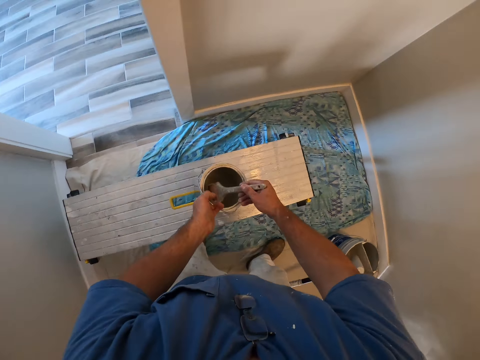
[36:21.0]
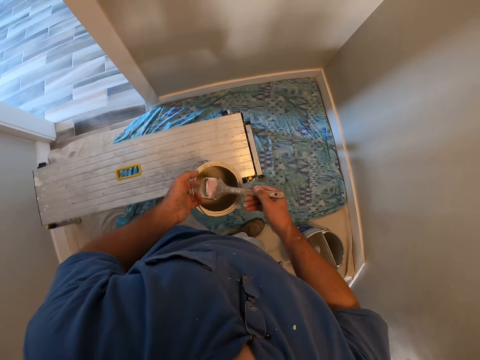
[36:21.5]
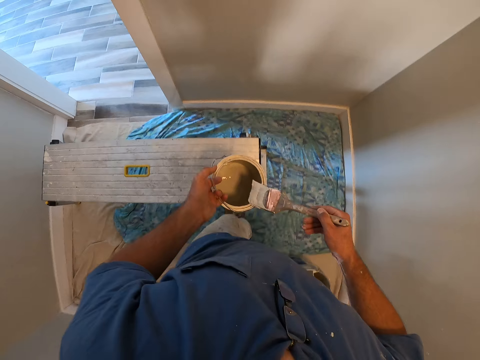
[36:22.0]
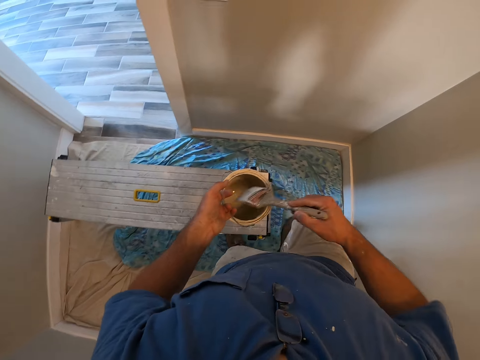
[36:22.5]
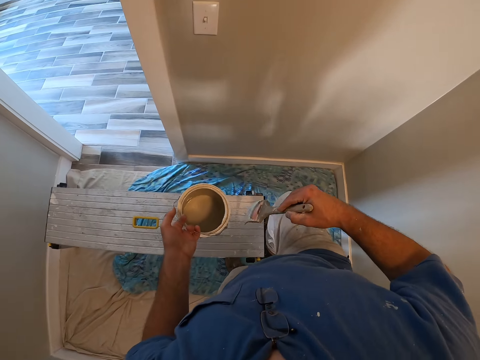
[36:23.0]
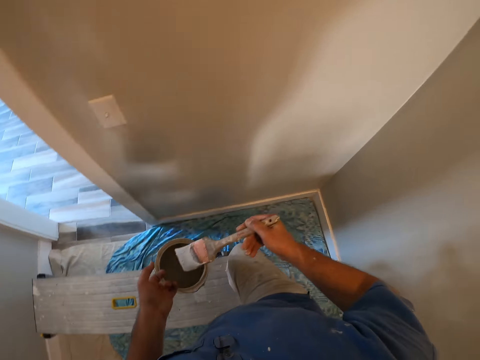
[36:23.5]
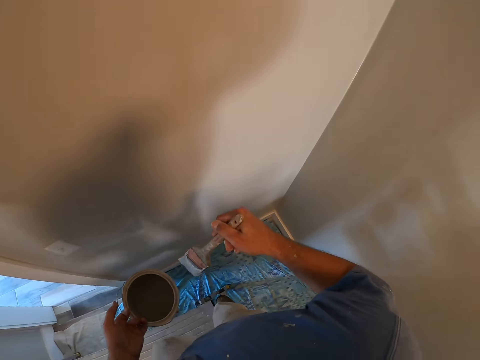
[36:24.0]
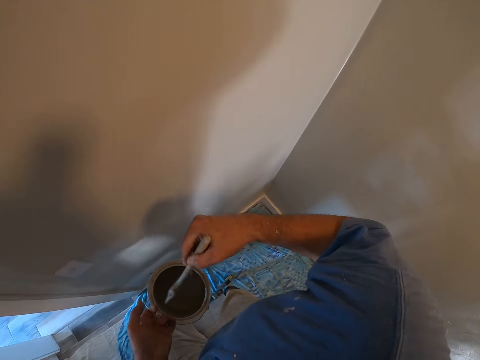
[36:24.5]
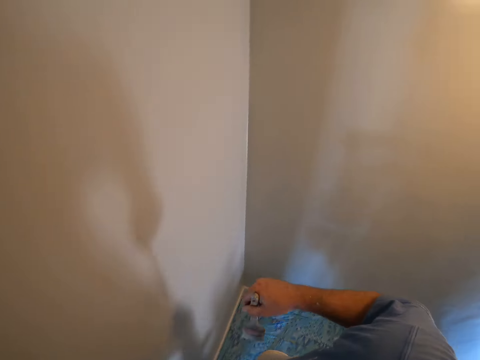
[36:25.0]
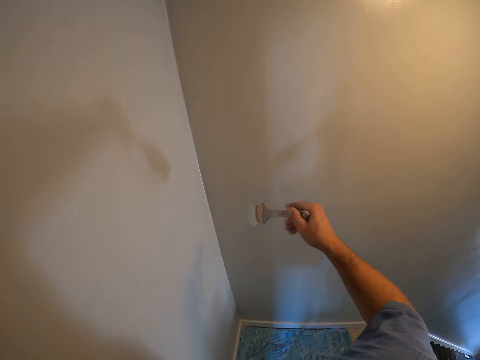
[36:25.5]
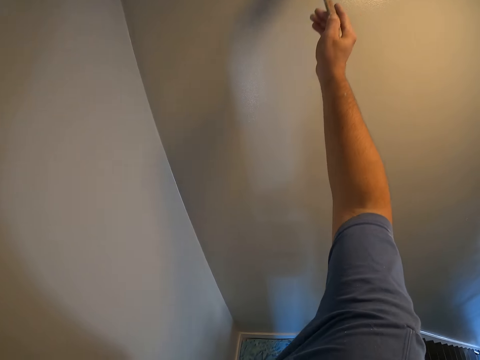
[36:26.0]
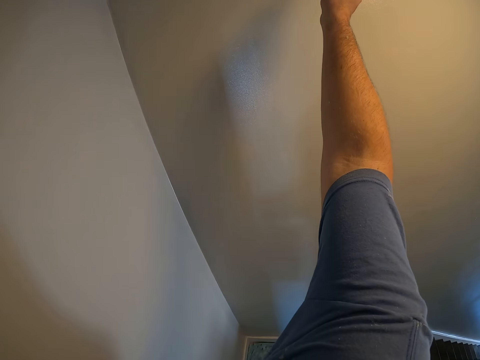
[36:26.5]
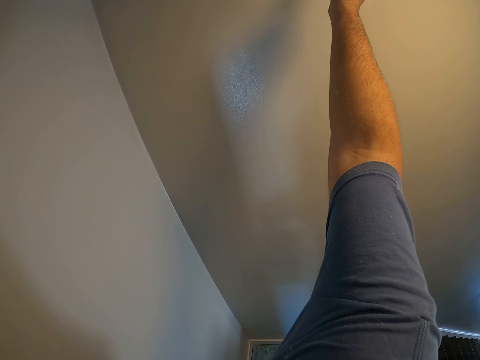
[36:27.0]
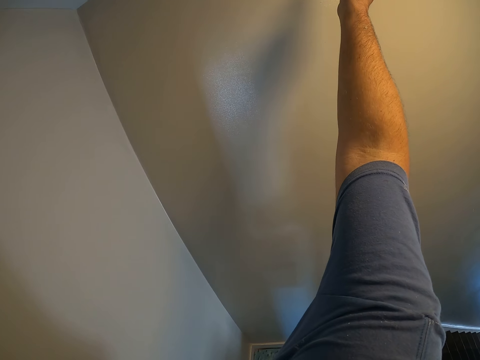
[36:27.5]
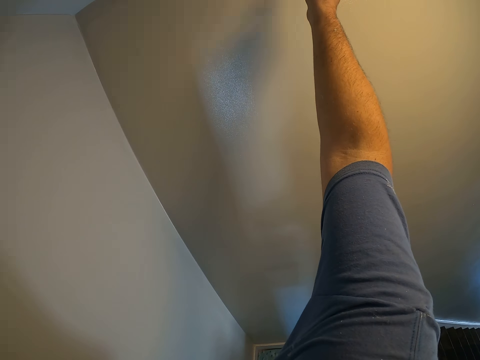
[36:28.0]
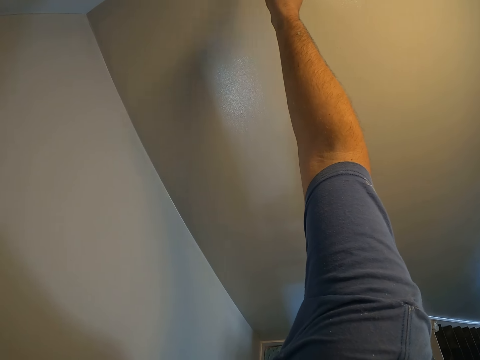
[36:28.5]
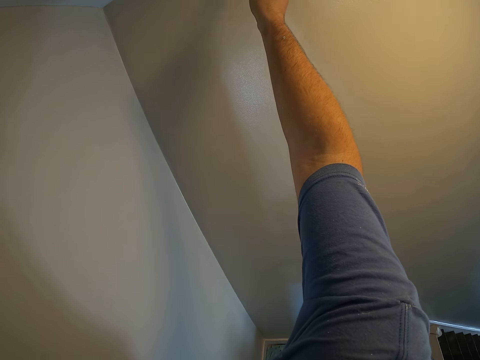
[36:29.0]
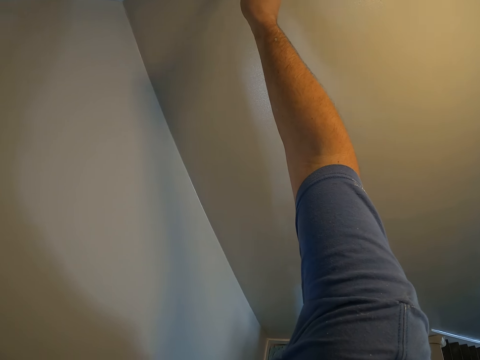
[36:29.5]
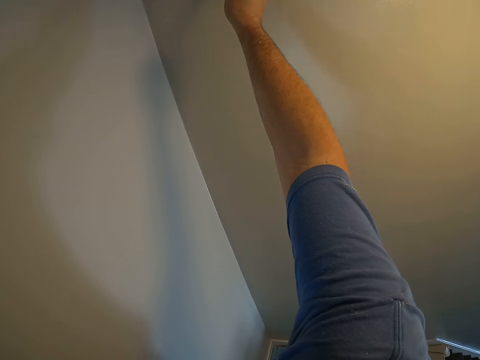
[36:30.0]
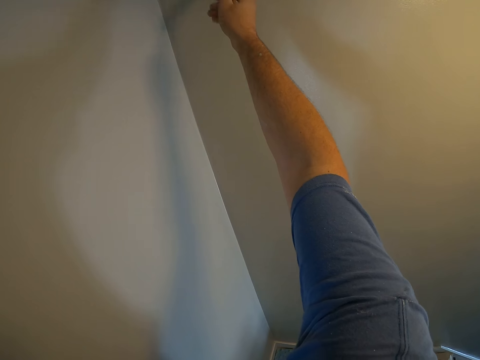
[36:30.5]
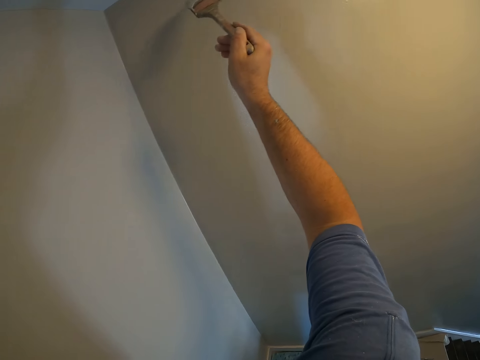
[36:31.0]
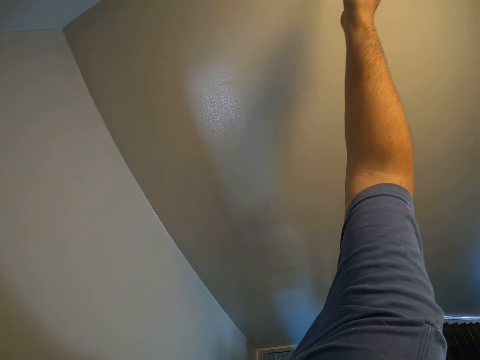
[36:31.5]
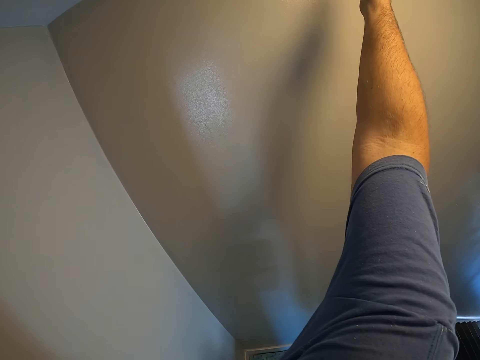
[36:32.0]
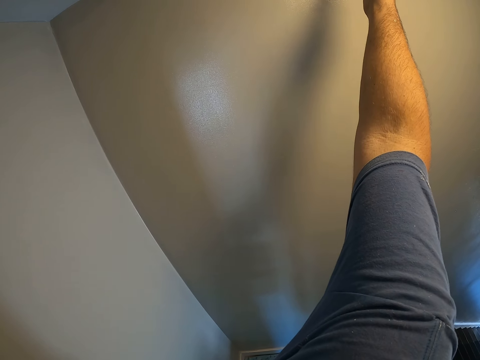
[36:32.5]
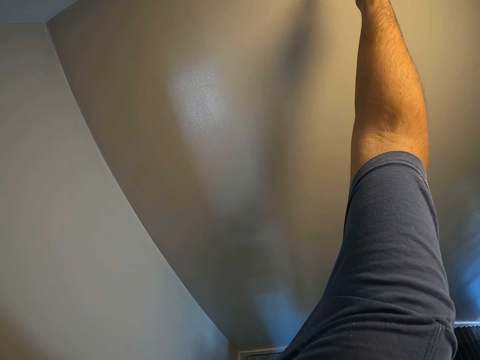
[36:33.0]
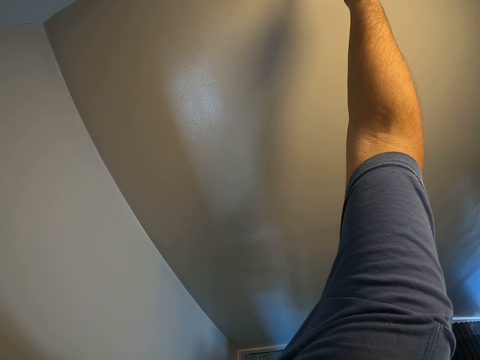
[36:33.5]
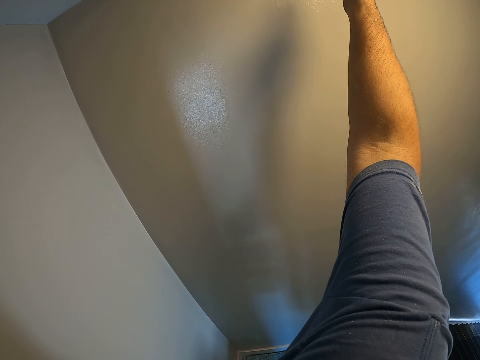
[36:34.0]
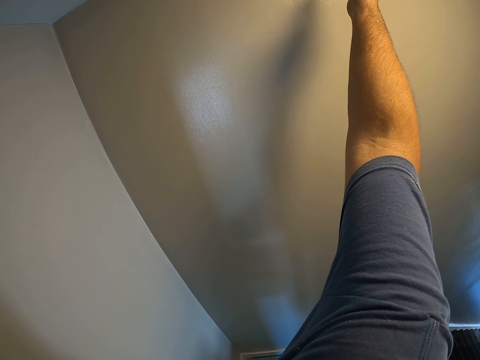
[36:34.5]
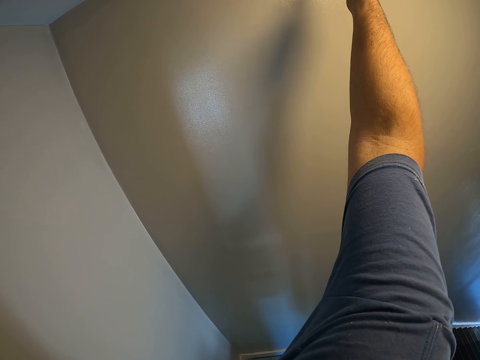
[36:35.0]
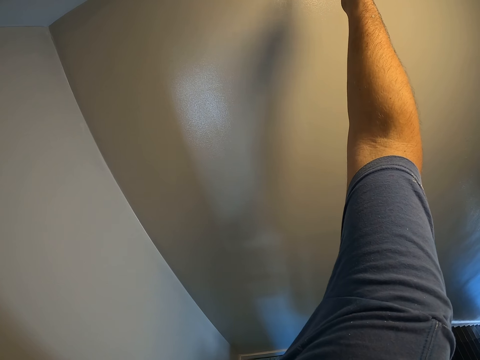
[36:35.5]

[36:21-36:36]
The camera wearer carries a smaller paint container. They pick up the paint and the paint brush. They bring out the brush from the paint container. They scoop paint. They adjust the paint at the tips of the brush. They paint the wall with the paint brush.

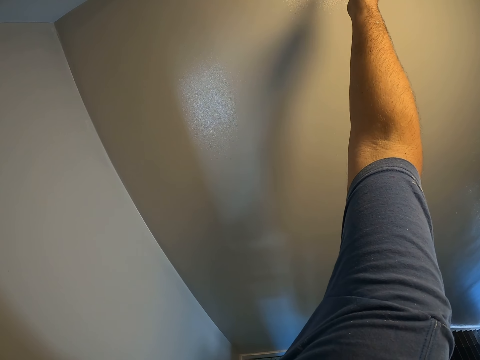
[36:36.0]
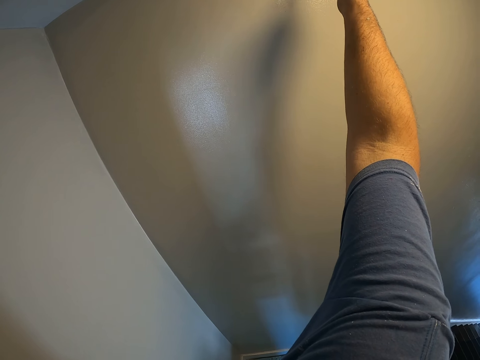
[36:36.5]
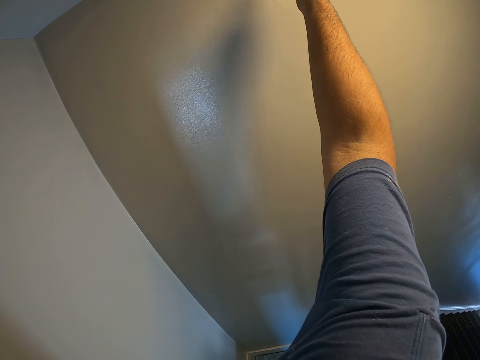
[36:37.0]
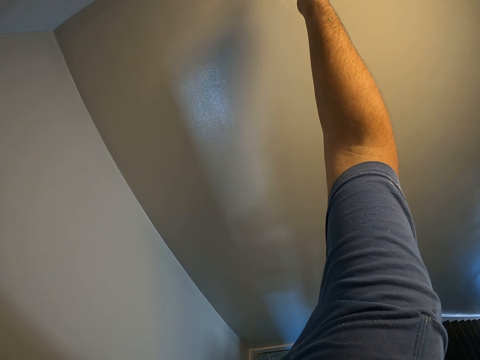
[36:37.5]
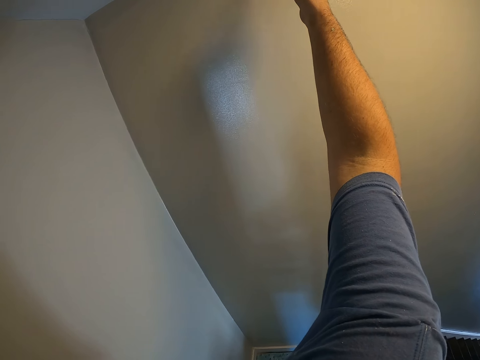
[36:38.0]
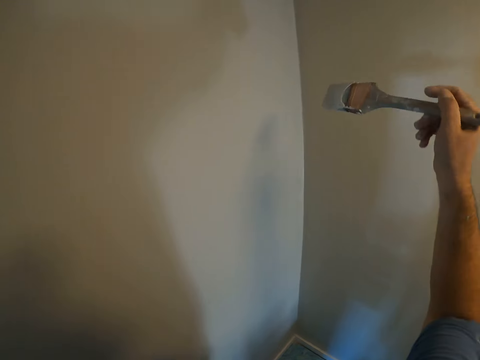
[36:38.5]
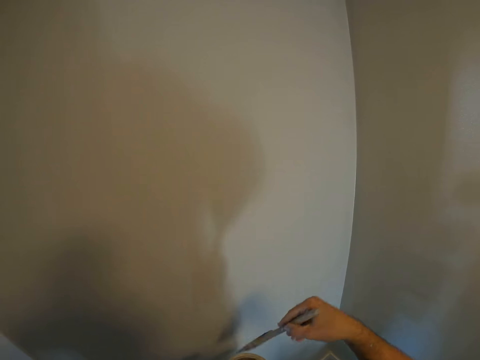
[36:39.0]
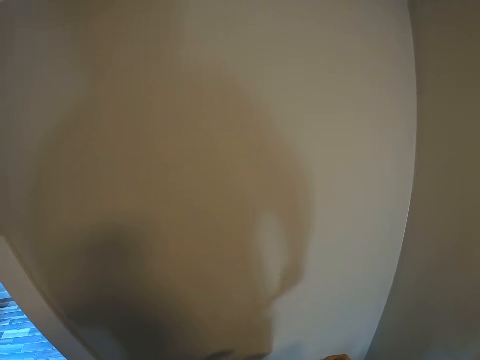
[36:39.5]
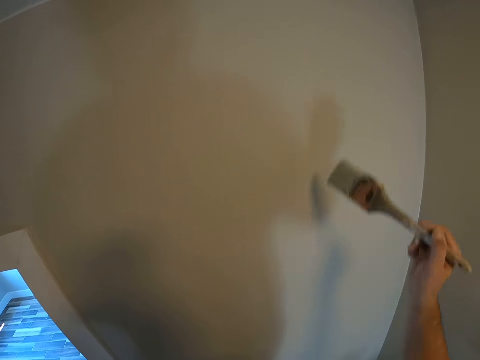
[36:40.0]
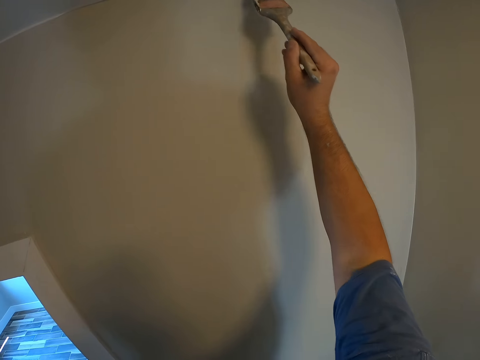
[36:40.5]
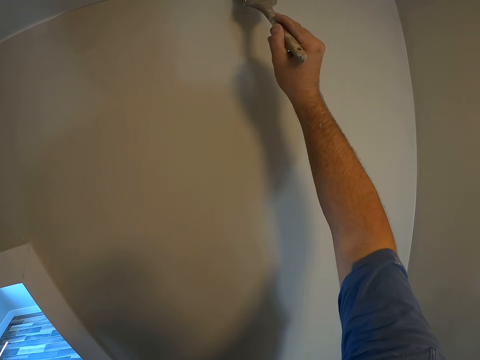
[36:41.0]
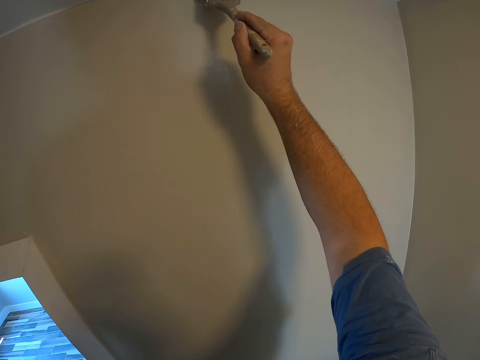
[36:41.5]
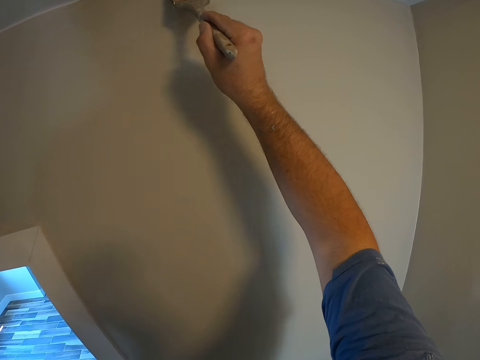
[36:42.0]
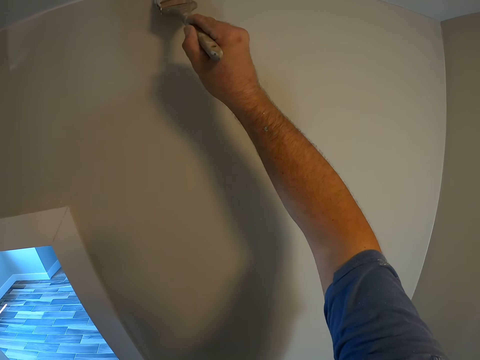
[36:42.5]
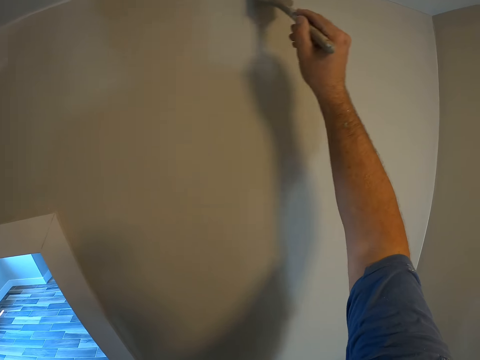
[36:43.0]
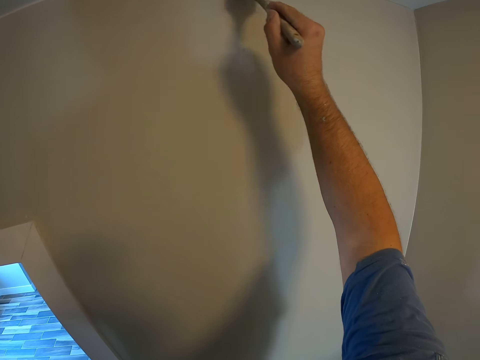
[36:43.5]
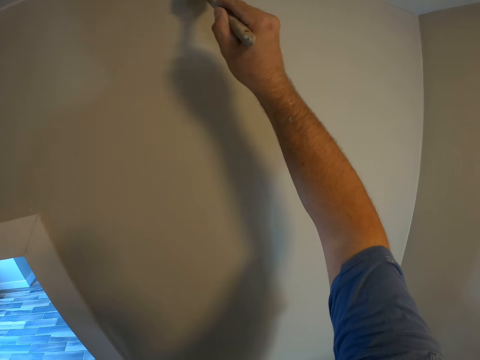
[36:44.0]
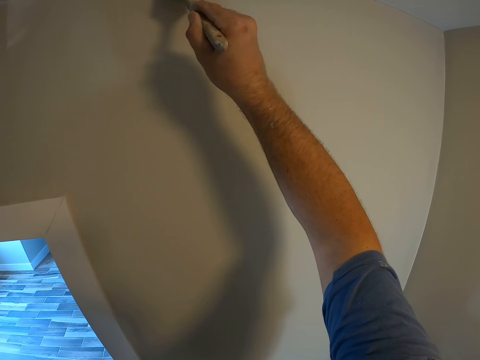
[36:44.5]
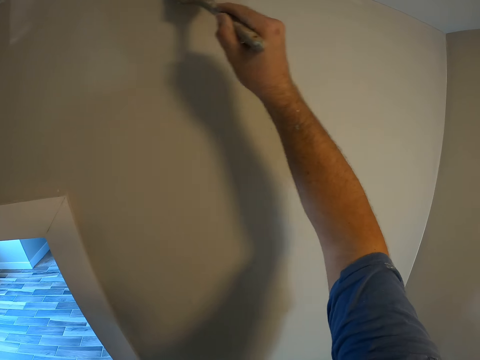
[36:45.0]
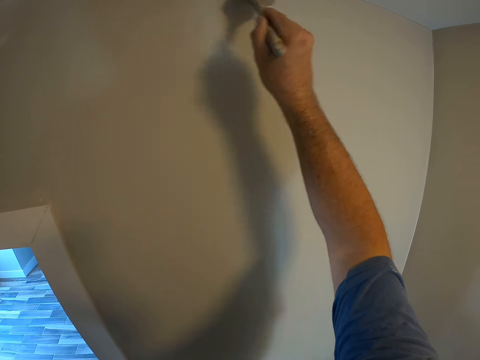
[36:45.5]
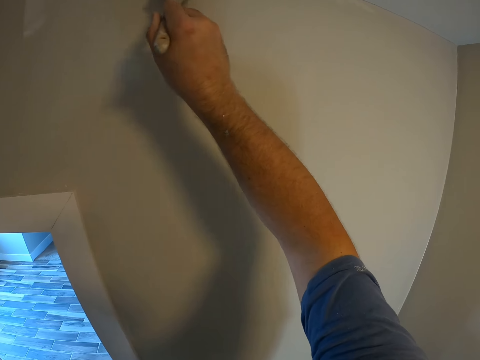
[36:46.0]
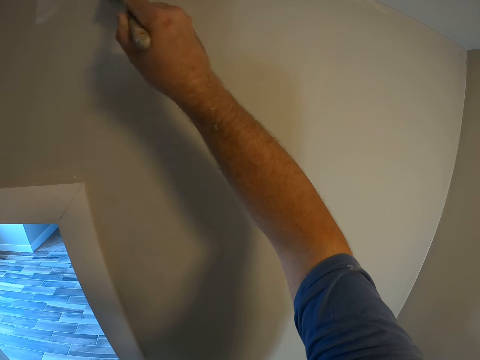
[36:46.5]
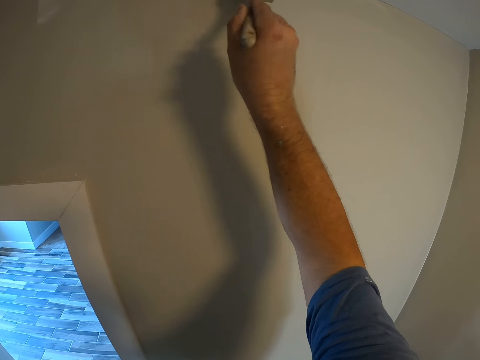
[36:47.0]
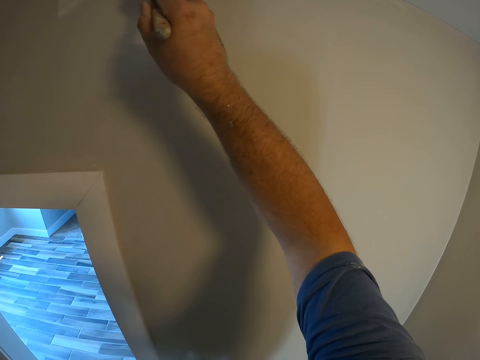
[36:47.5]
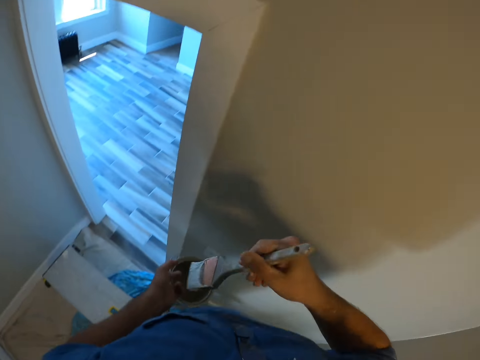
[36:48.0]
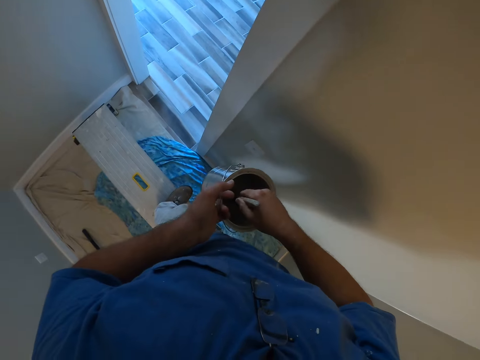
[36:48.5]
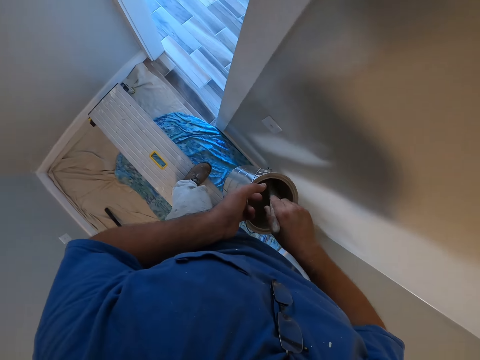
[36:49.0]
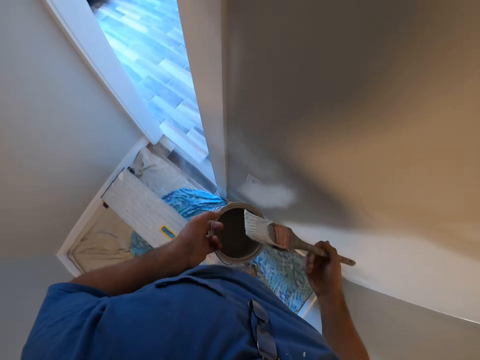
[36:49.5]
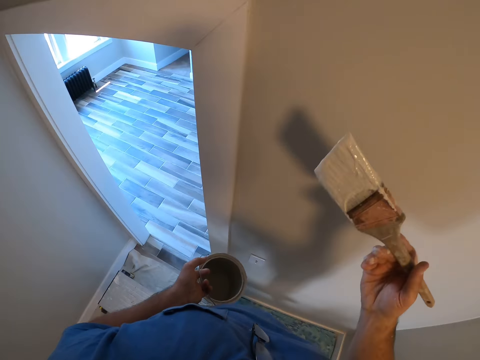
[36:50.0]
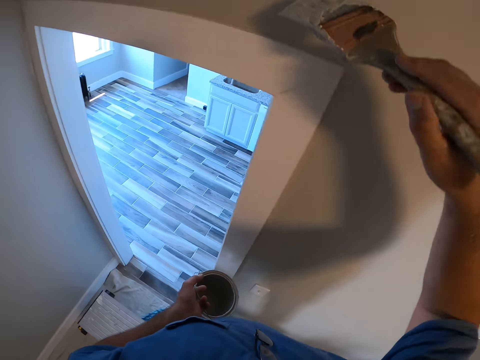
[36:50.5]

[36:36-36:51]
The camera wearer gets more paint from the paint container. They paint the wall with the paint brush. They get more paint from the paint container.
